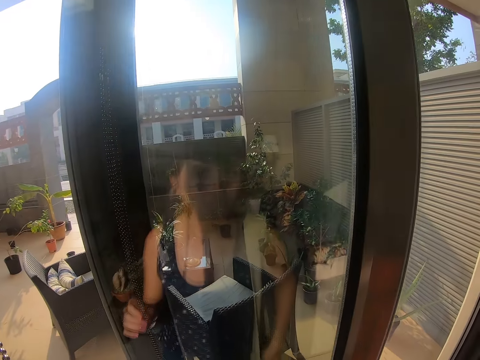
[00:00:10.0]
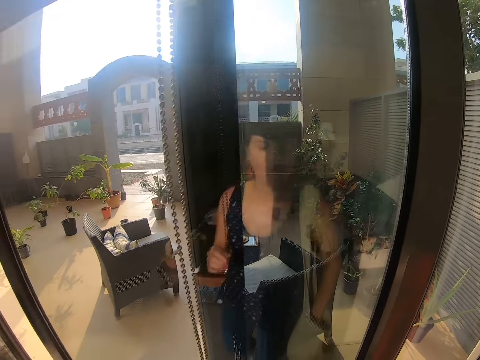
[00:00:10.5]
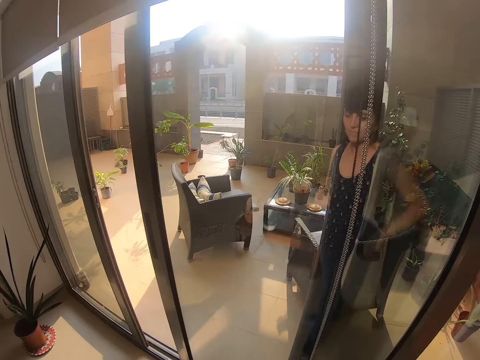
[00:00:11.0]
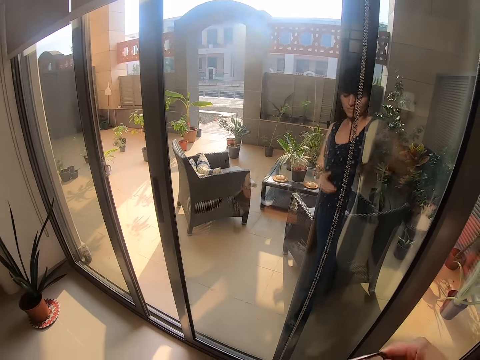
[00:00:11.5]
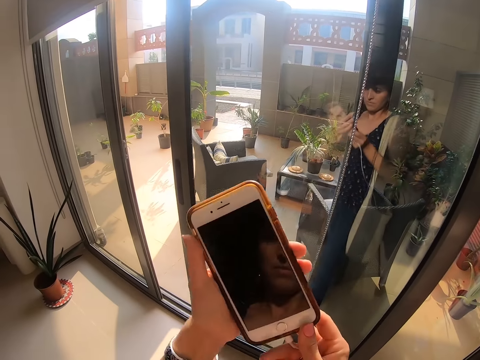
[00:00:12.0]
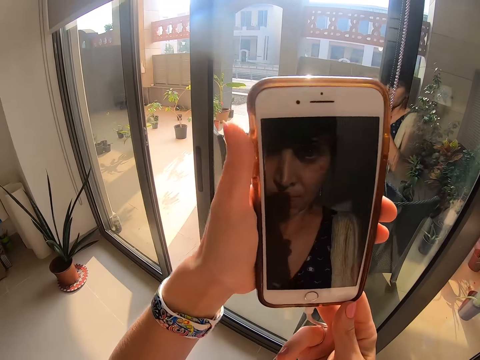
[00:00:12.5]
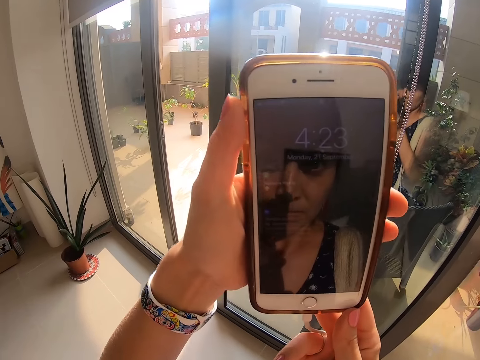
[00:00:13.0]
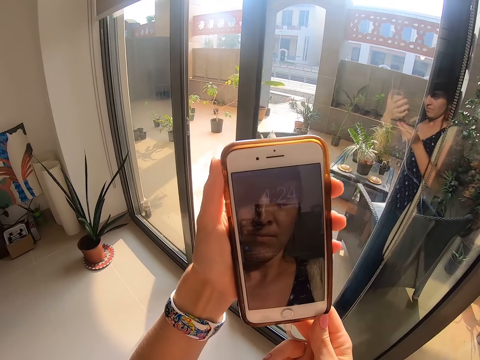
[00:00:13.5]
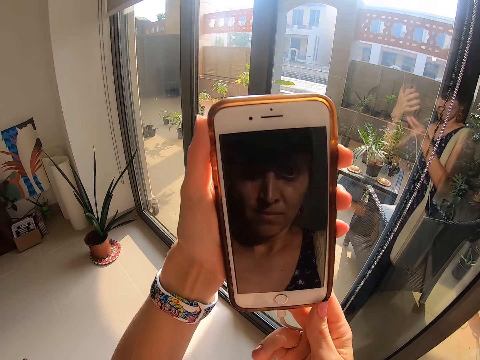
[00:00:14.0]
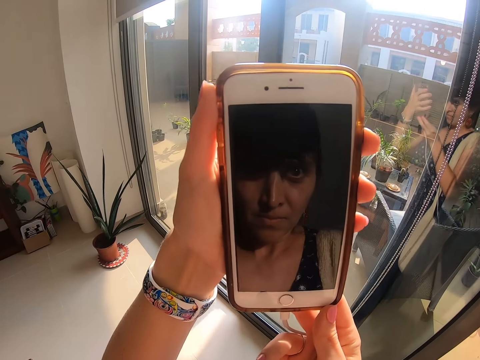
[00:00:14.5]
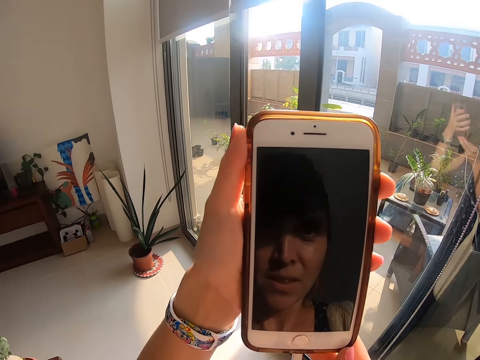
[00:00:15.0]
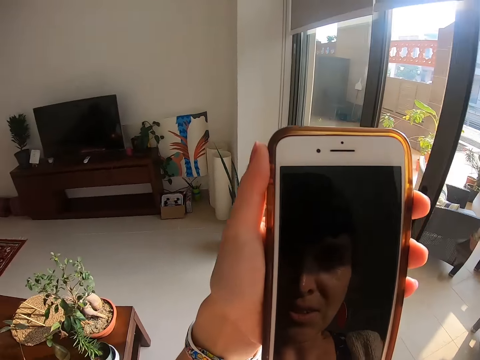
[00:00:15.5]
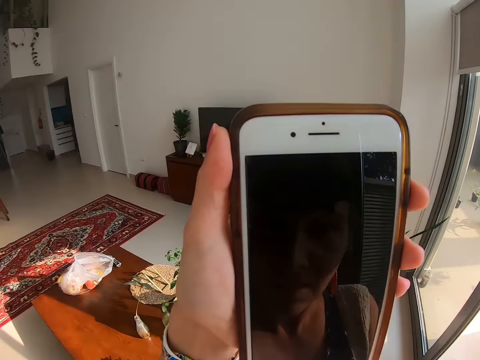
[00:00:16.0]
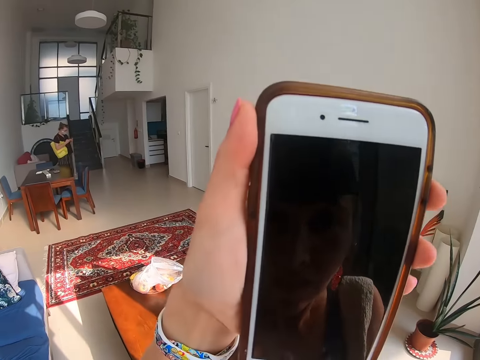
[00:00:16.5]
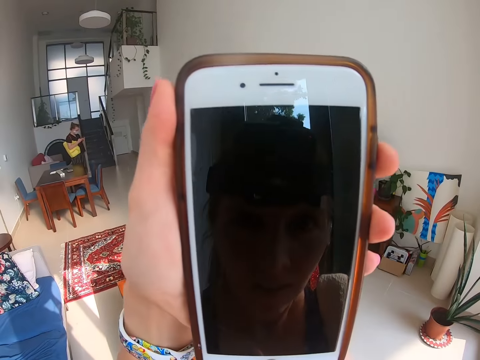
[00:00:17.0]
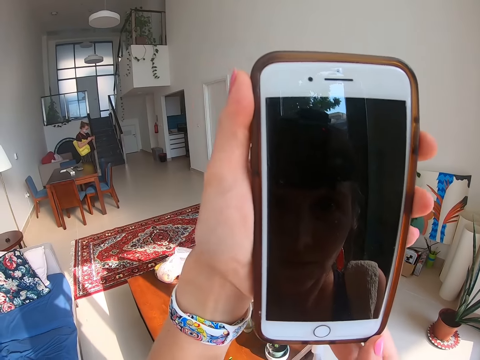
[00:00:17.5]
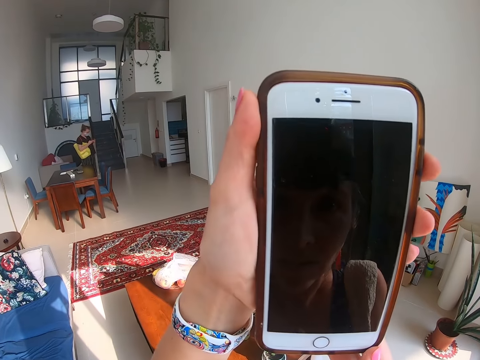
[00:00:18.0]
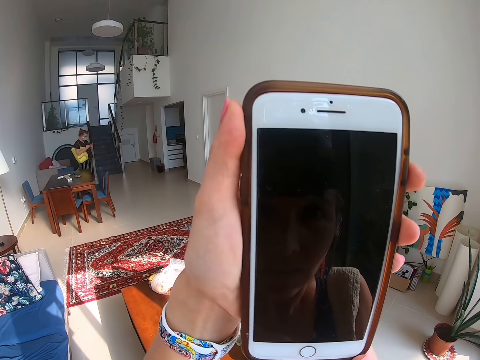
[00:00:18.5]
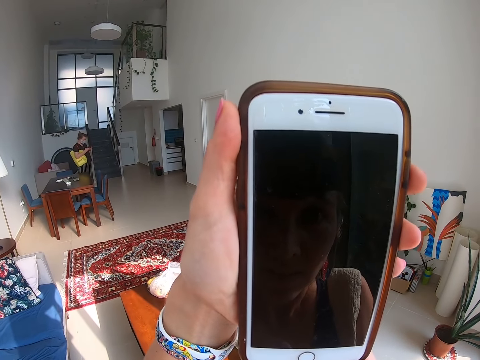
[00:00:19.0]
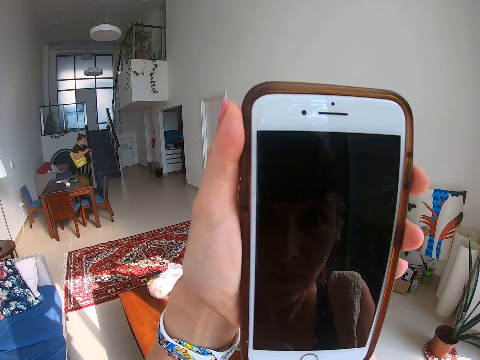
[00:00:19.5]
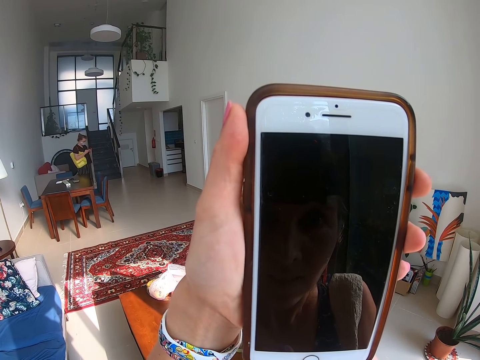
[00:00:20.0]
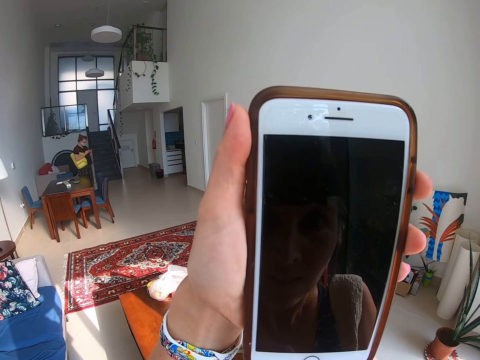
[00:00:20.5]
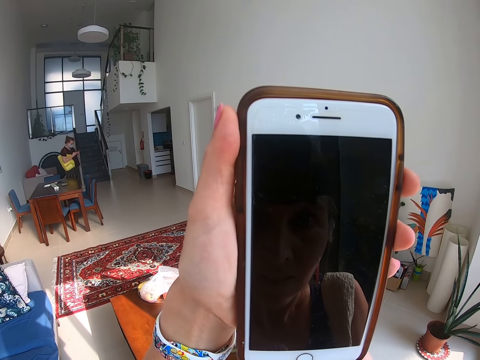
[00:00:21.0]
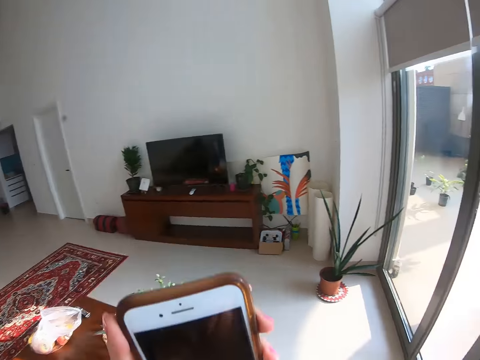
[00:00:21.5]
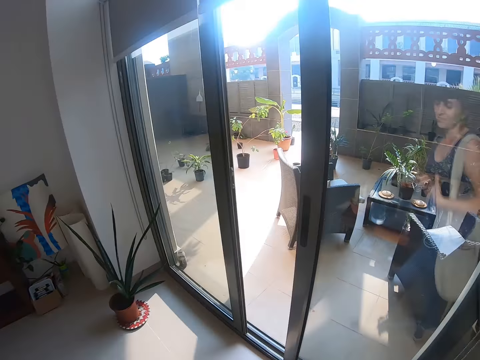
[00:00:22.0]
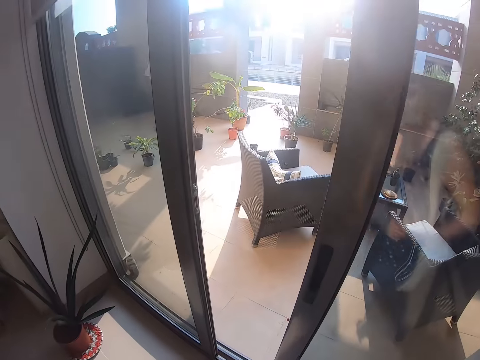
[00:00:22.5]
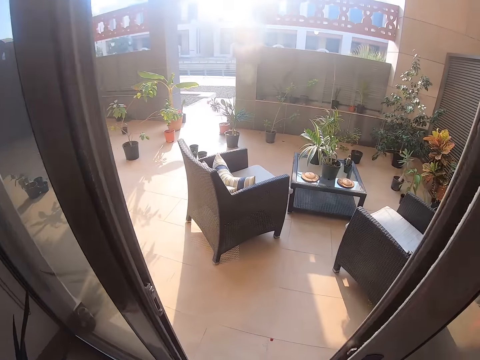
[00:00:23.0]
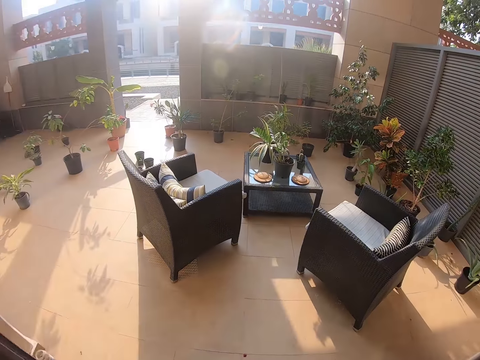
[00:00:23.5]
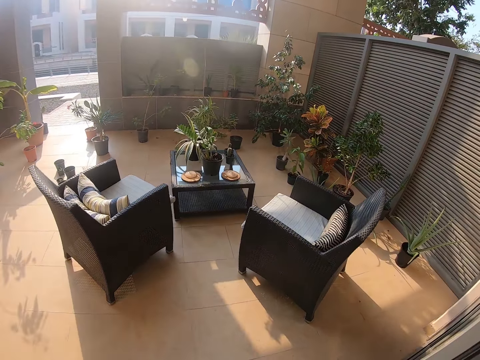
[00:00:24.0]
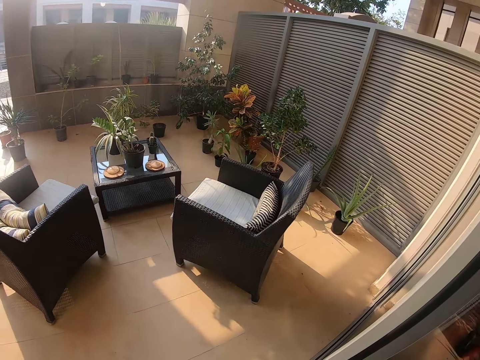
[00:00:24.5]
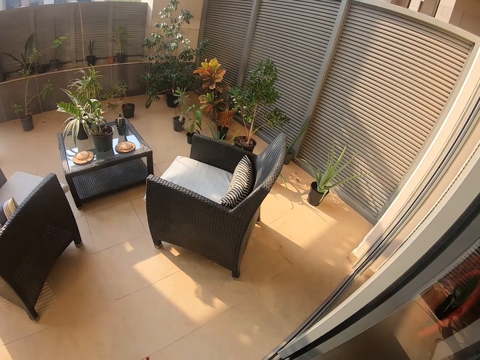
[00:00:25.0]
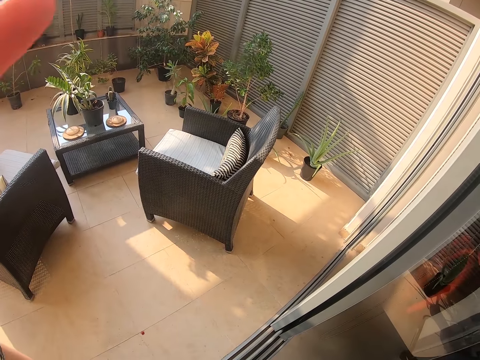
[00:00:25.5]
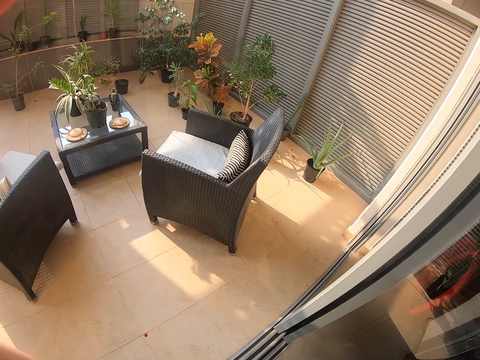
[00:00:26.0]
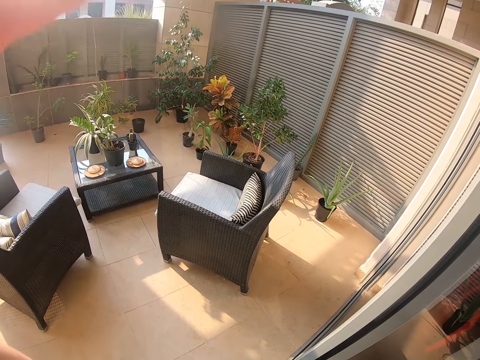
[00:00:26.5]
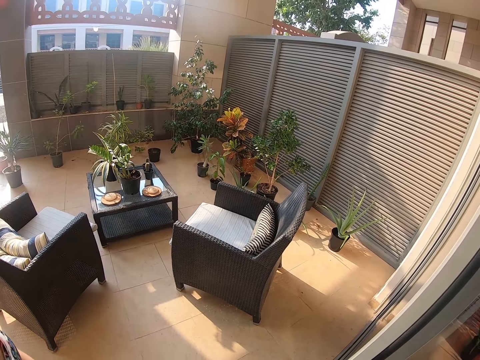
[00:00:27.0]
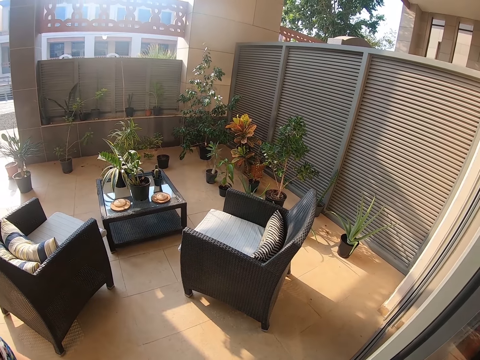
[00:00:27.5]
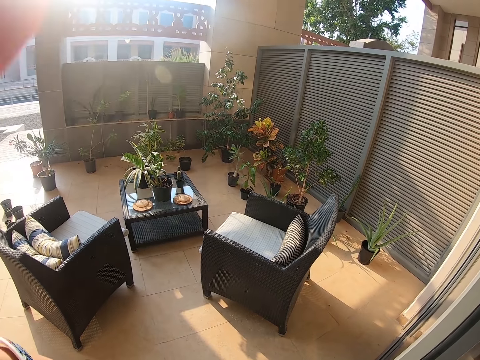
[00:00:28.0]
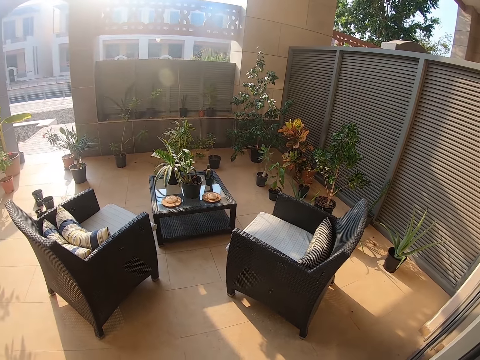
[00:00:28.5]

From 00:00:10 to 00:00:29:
The camera wearer puts down a hand. They unpocket a phone. They stare at themselves on the phone. They lift up the phone. They turn around. They lift up the phone. They put down the phone. They walk around the room. They fix a camera. They lift up the hand.

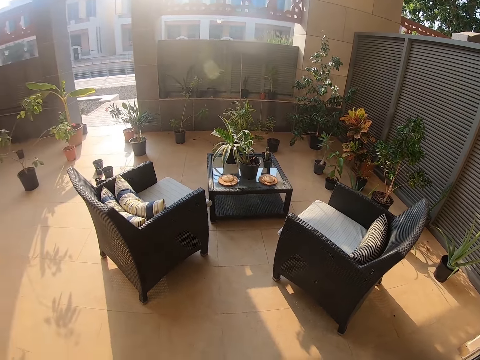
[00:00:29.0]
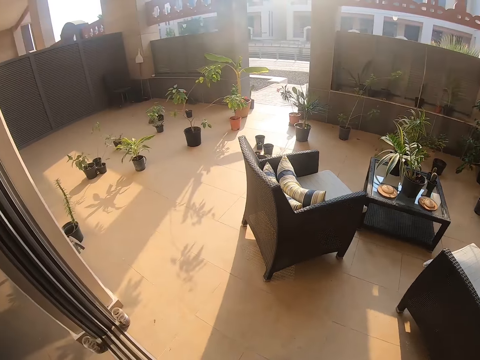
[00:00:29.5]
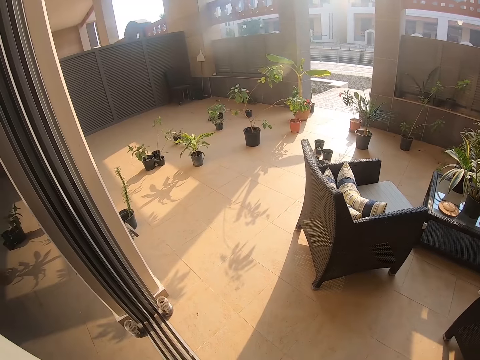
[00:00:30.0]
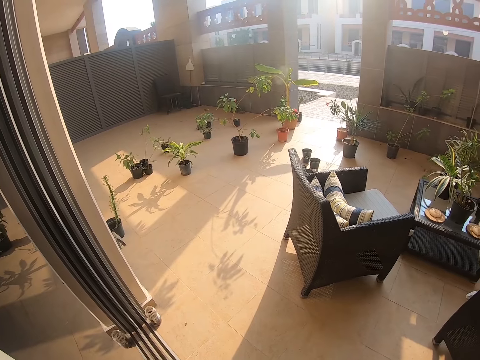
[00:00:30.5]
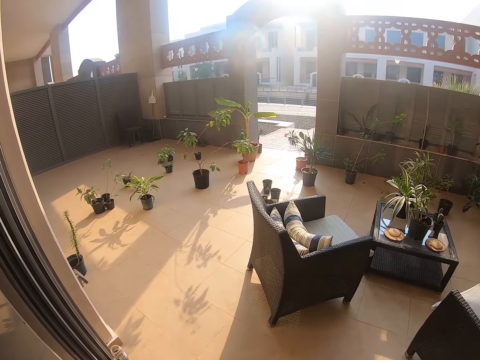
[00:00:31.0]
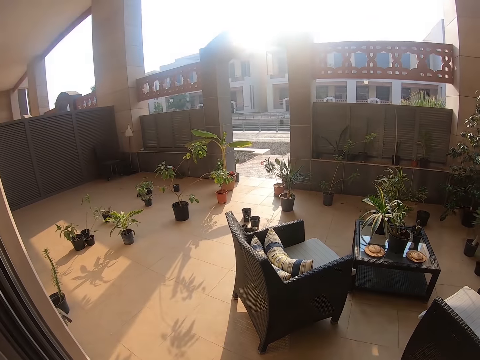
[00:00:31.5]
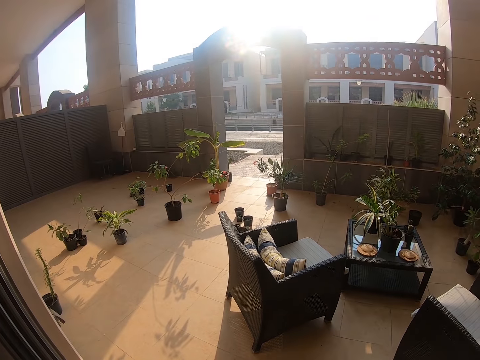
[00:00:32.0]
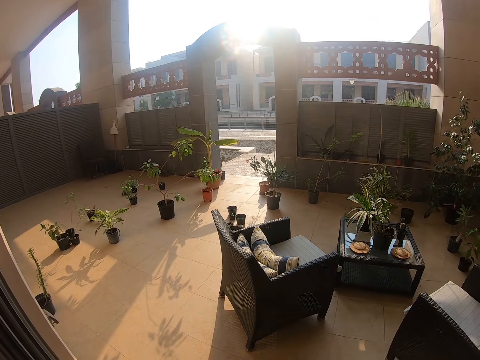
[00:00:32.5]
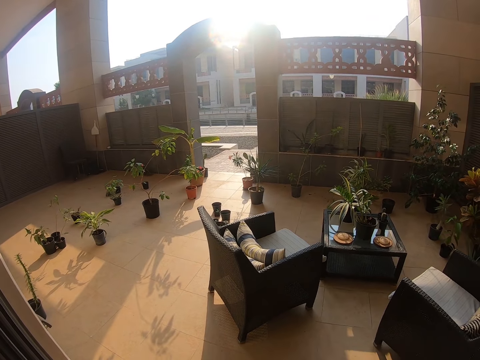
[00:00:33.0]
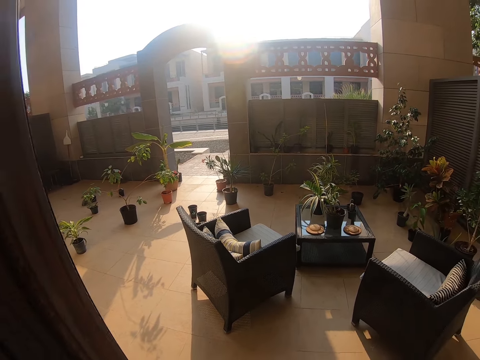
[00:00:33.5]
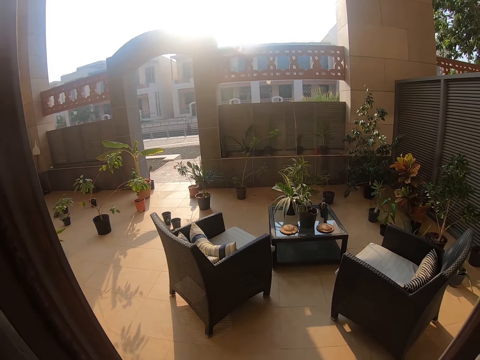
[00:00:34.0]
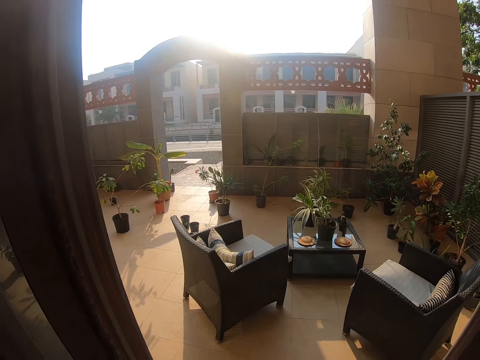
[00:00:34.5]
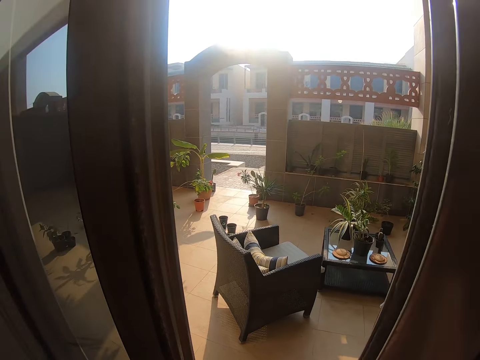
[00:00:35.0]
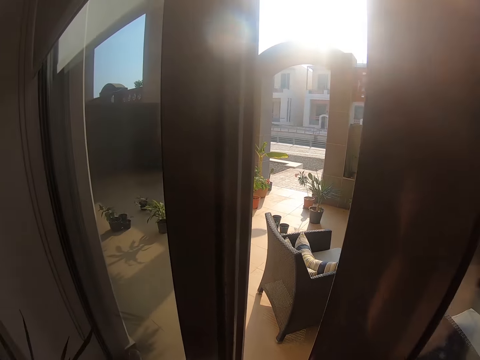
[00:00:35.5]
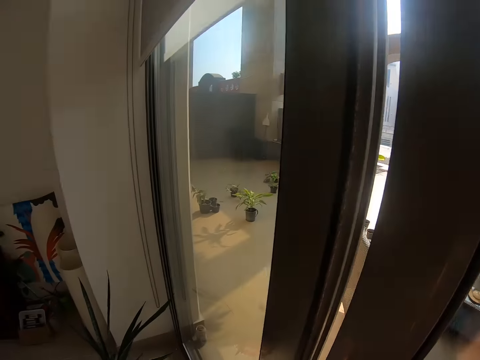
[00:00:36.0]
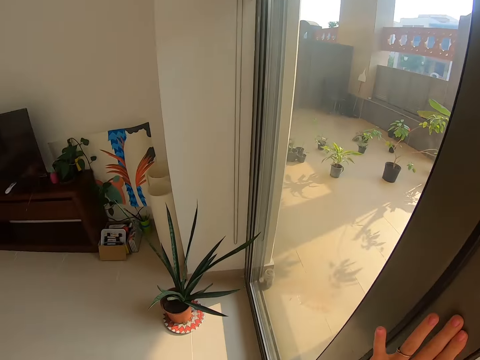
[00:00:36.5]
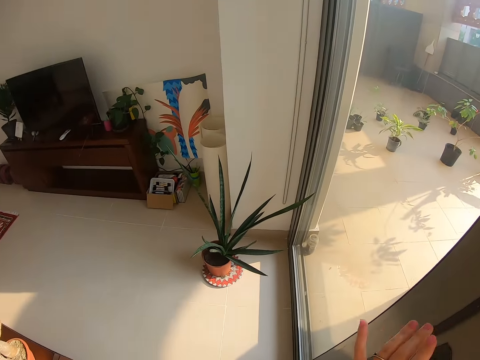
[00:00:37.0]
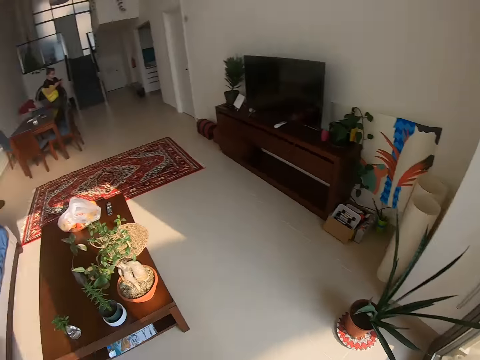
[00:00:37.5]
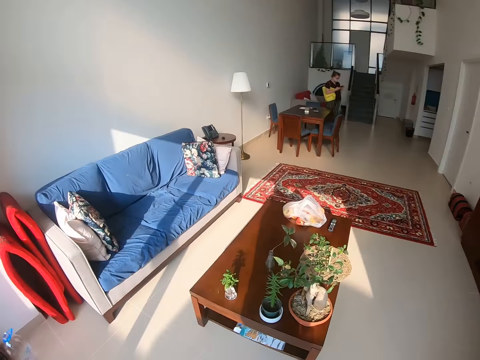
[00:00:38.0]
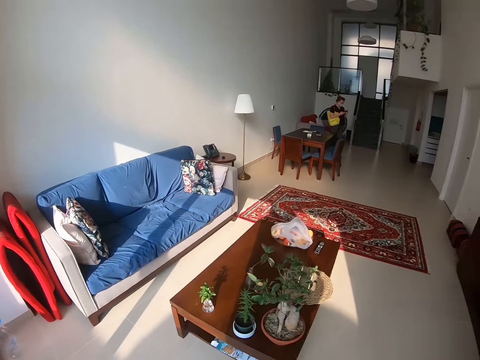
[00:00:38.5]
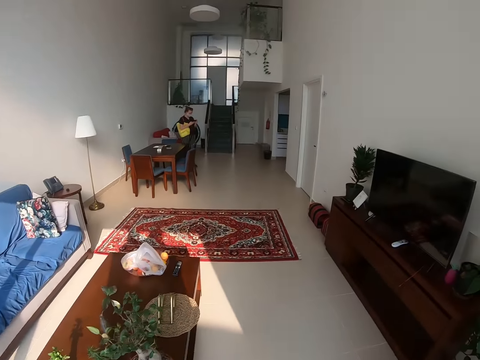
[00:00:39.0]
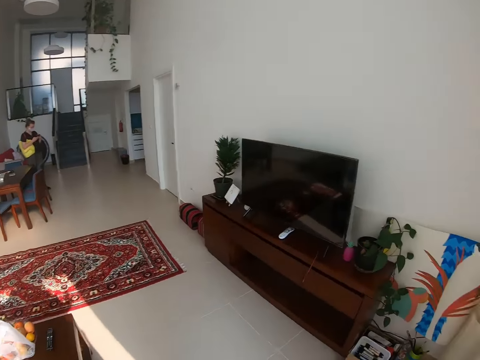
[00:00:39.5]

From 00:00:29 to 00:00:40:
The camera wearer looks around. They slide a door. They look around.
